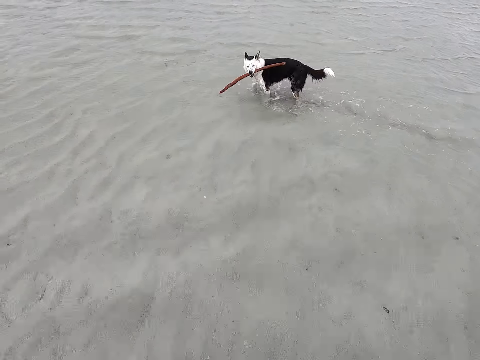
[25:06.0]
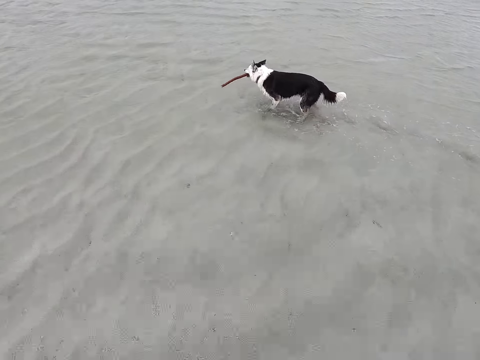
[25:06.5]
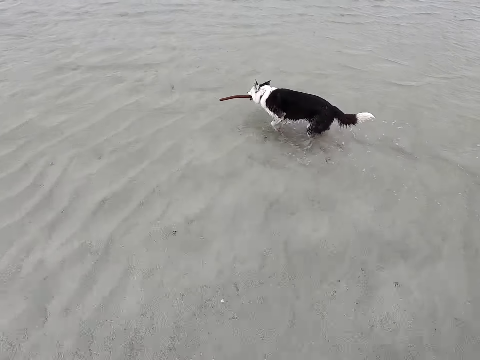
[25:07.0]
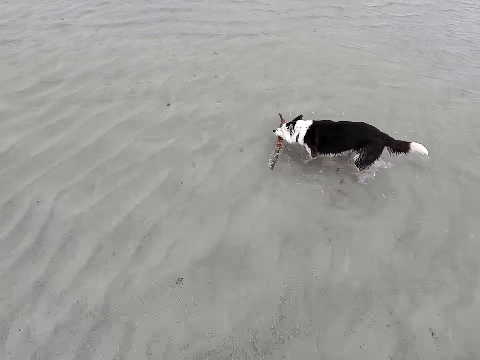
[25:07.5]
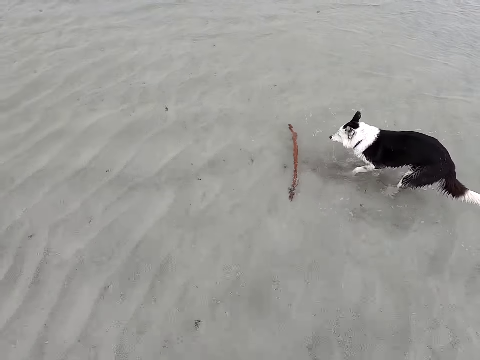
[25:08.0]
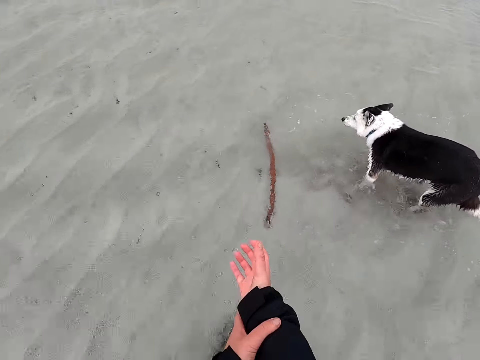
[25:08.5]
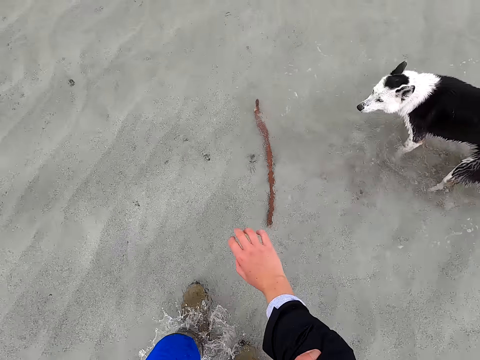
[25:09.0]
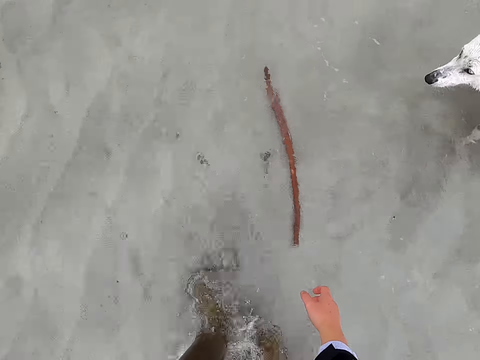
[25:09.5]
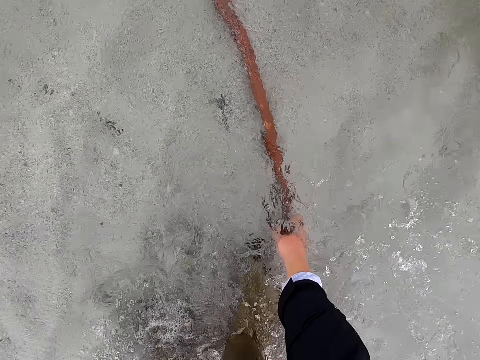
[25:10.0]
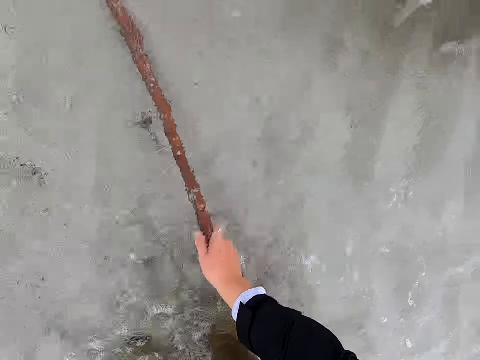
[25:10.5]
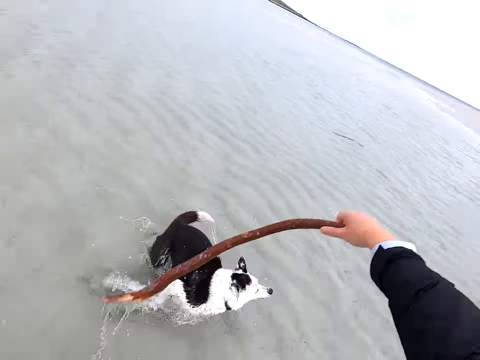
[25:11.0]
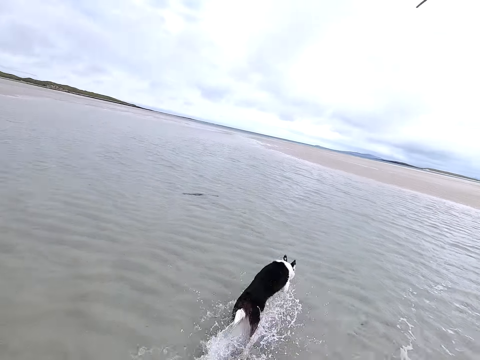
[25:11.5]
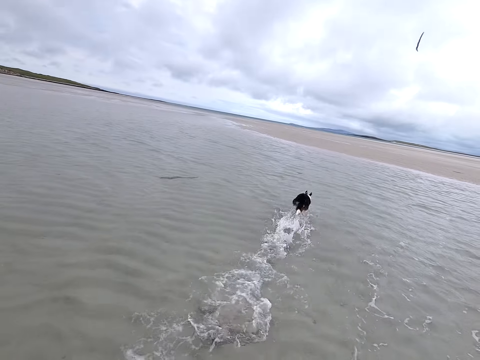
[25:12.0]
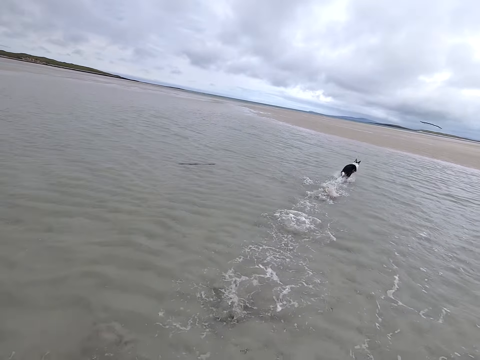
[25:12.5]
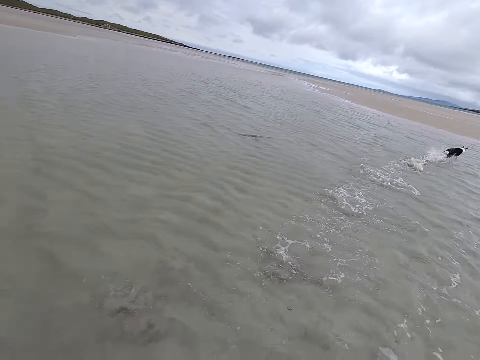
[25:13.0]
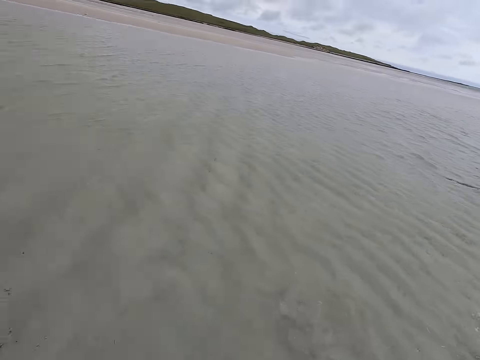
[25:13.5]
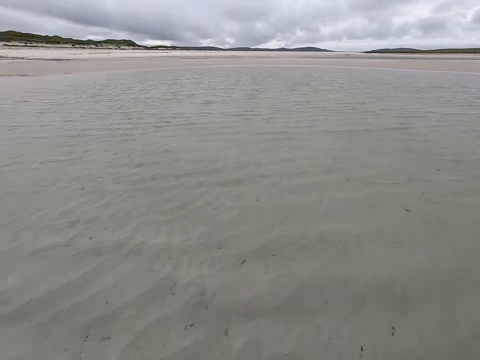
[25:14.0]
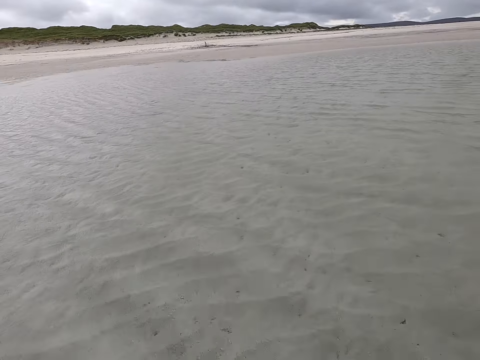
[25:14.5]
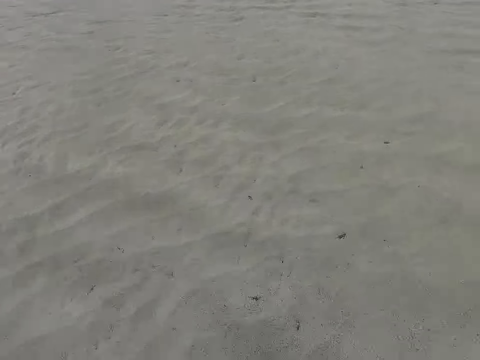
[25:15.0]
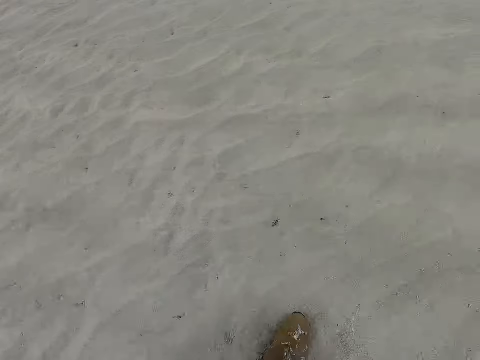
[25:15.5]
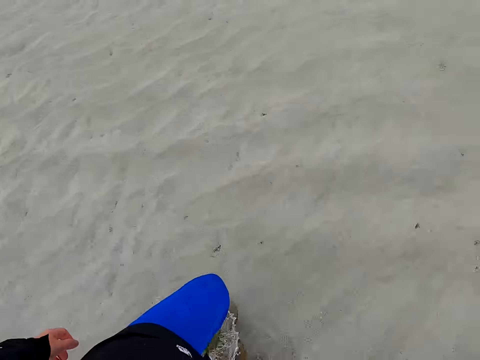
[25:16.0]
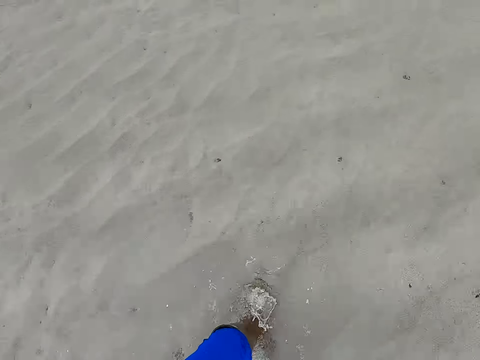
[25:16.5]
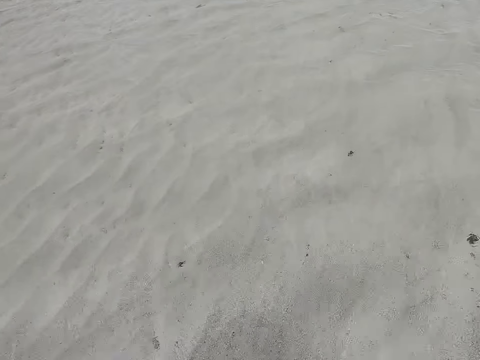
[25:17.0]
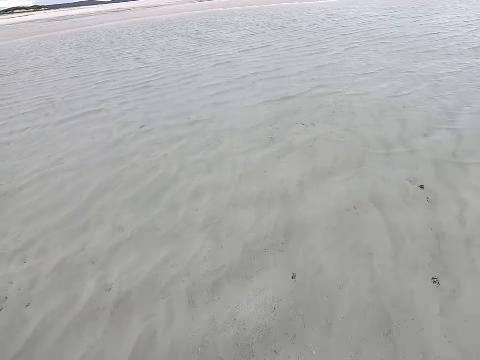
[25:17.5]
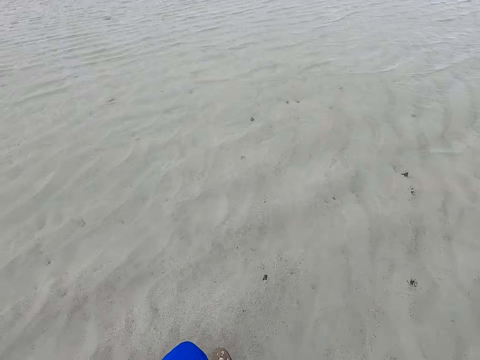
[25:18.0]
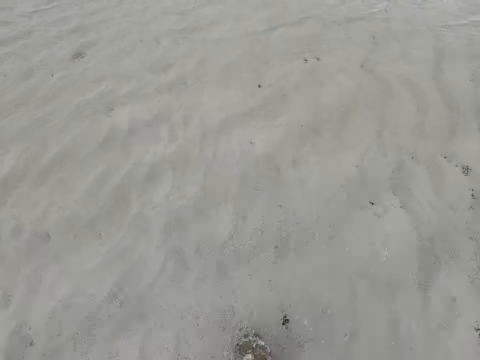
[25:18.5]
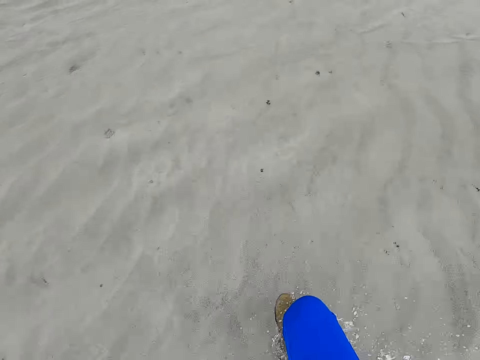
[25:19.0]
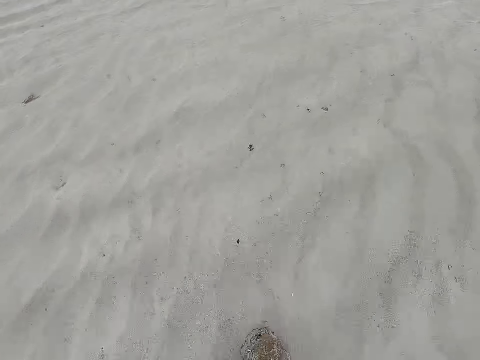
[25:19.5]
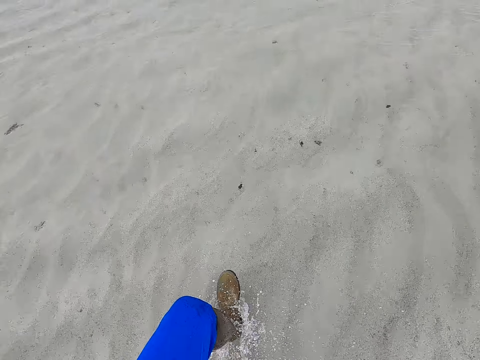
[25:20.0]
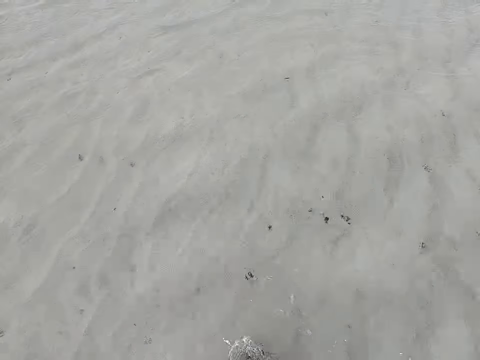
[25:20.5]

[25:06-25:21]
The camera wearer pulls the jacket. They pick up a stick and throw the stick. They move around and look around.

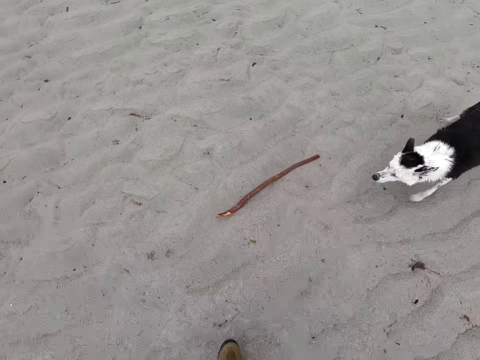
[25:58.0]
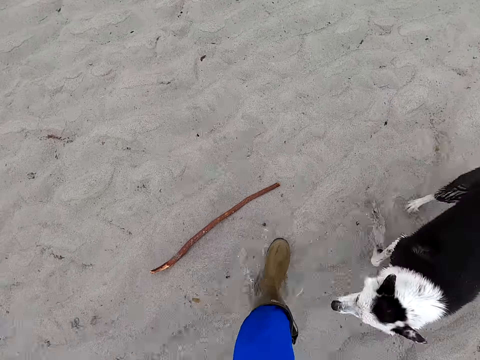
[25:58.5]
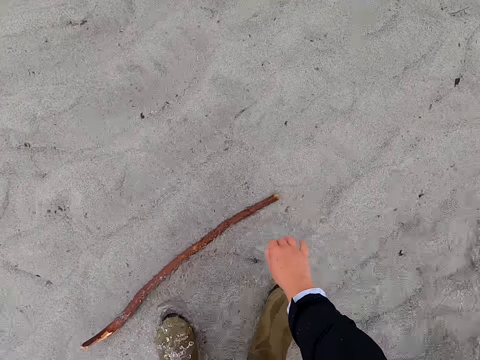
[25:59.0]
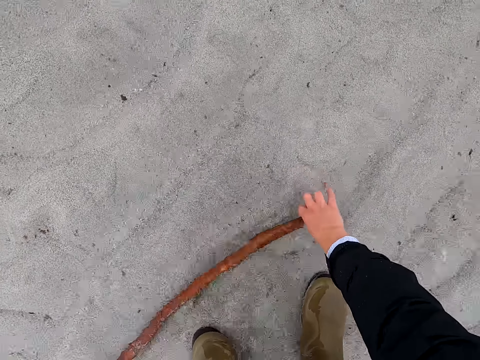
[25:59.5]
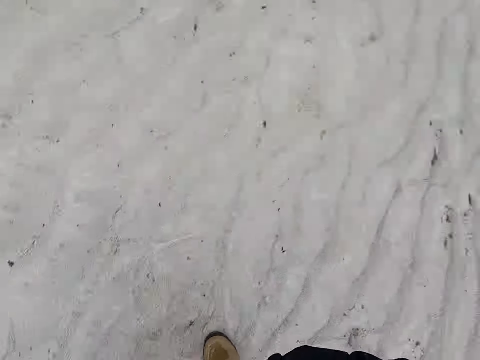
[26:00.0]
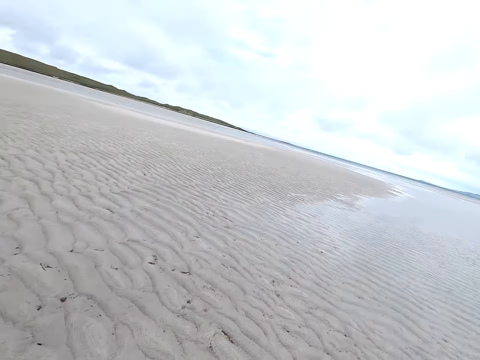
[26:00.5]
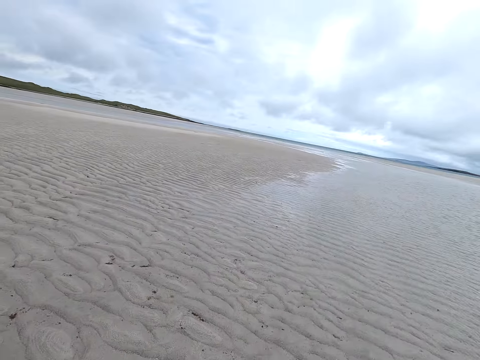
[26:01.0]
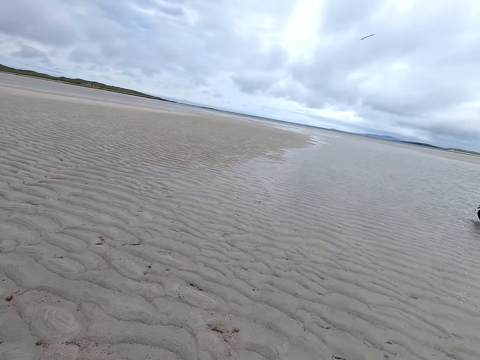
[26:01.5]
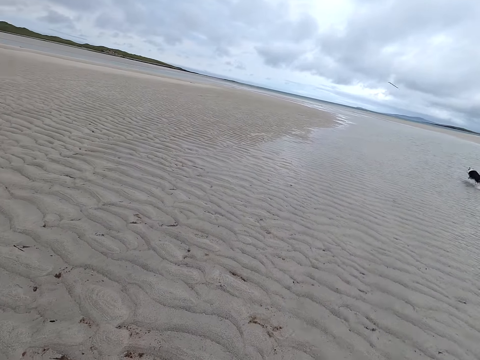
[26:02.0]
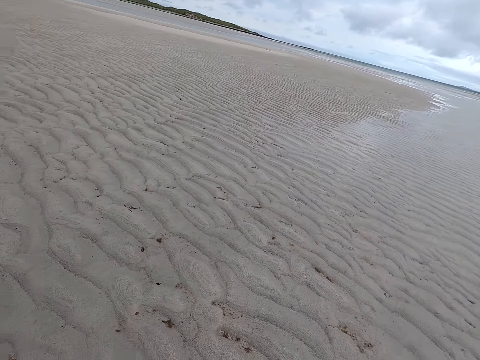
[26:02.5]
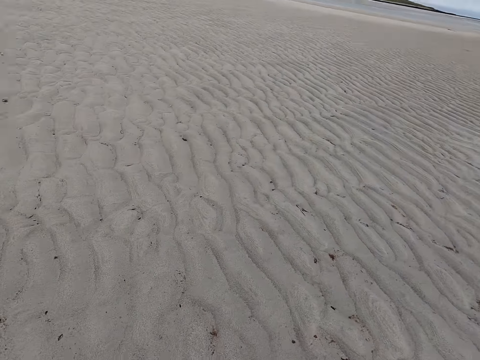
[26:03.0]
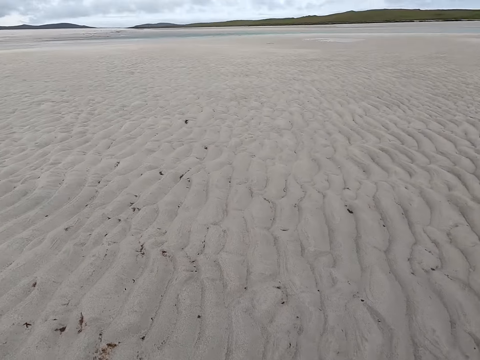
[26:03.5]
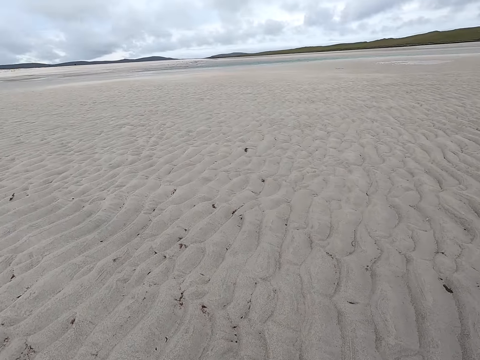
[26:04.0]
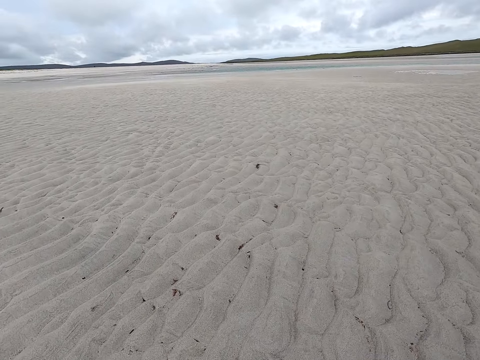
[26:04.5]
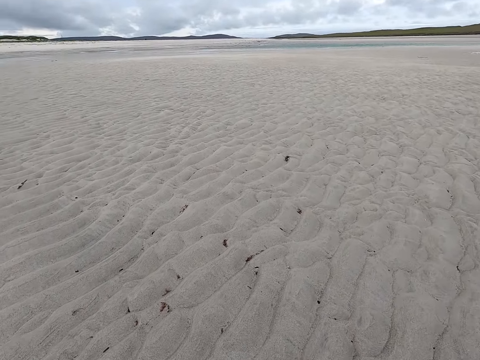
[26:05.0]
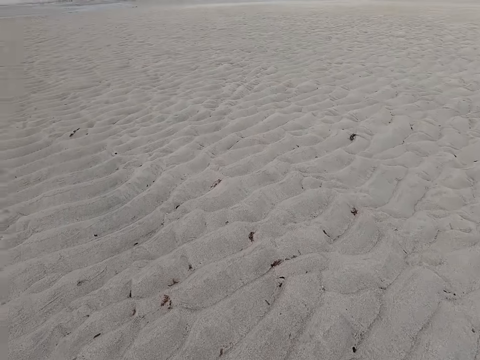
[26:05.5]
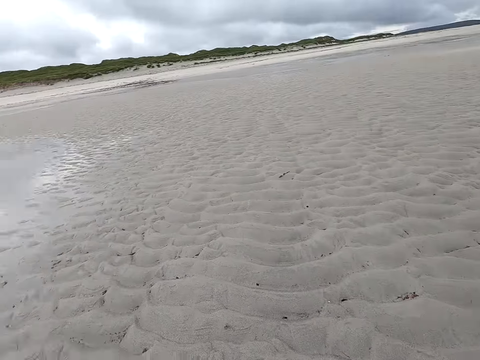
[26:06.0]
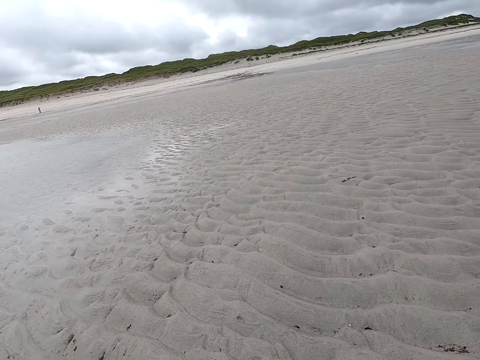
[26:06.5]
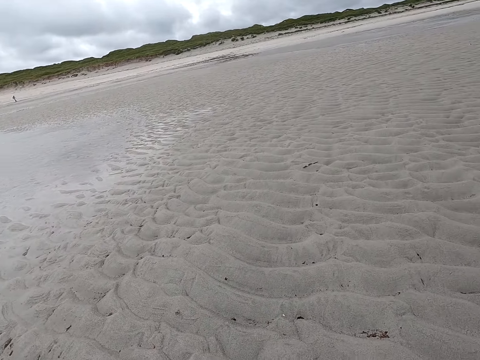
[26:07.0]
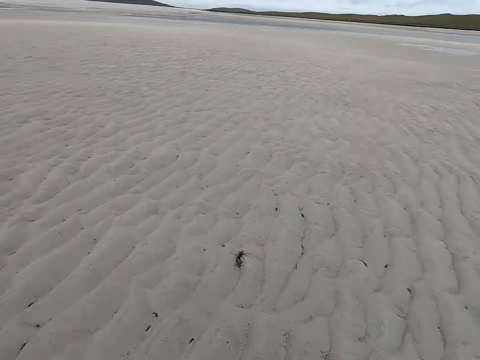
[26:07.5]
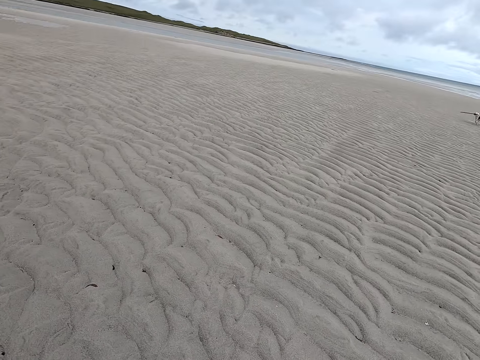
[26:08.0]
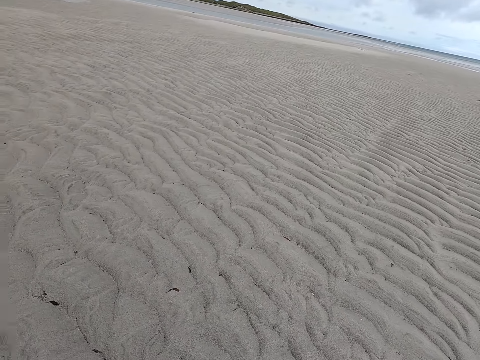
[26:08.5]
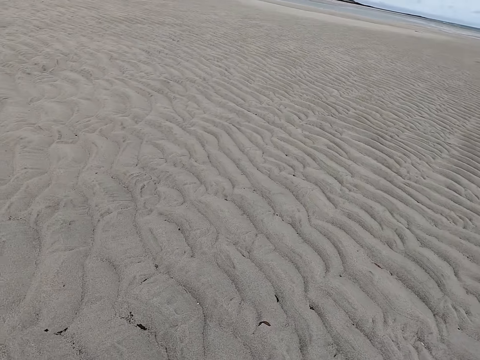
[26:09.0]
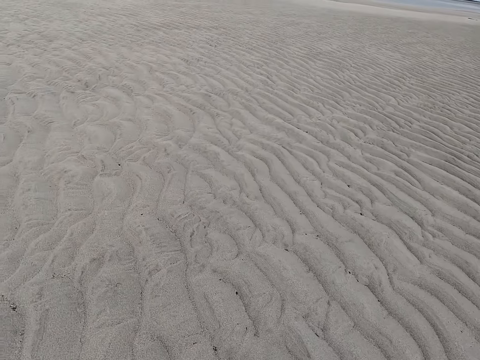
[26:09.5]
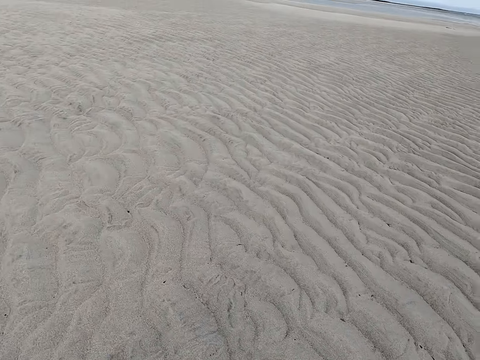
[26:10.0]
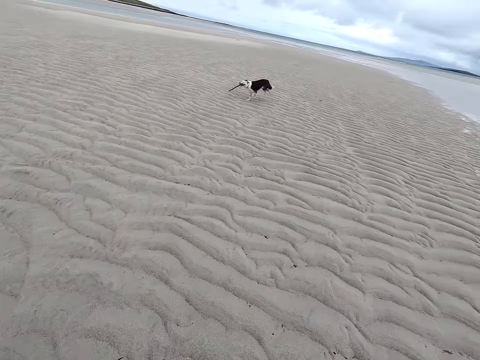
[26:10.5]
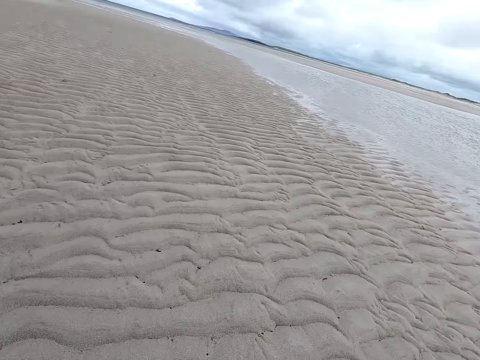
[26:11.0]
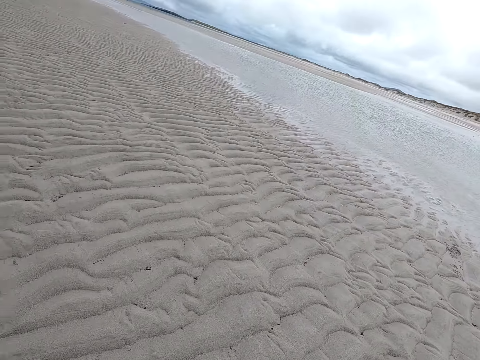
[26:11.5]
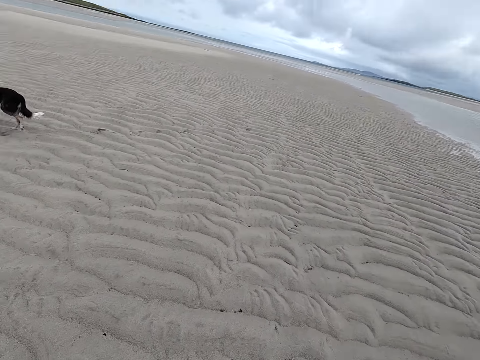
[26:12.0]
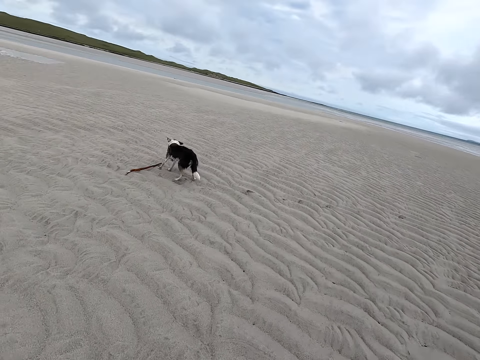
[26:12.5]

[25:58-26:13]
The camera wearer picks up a stick and throws the stick. They look around. They move around.
